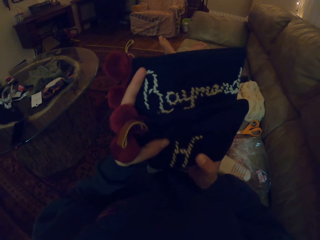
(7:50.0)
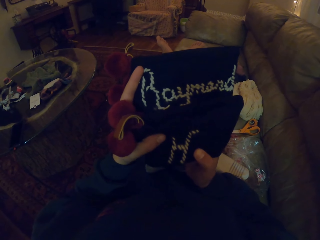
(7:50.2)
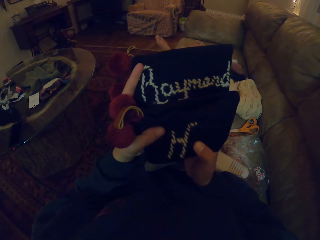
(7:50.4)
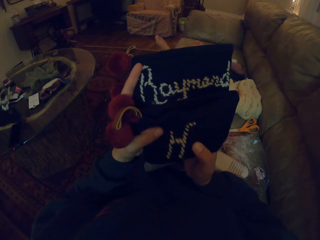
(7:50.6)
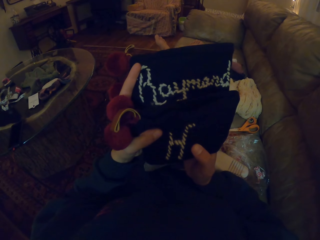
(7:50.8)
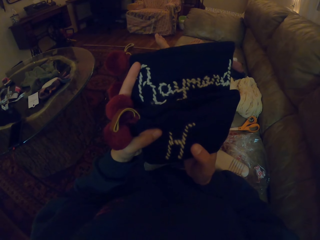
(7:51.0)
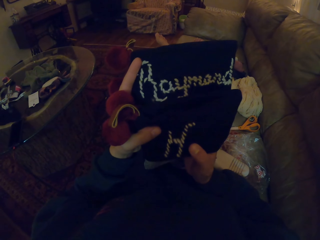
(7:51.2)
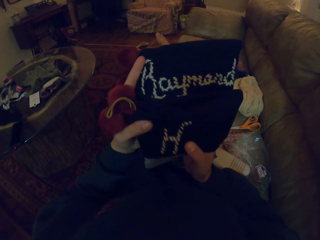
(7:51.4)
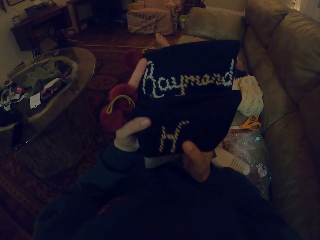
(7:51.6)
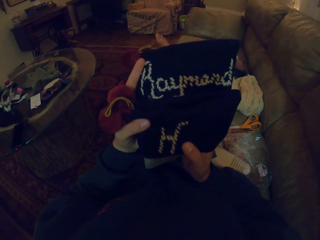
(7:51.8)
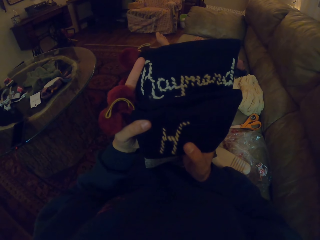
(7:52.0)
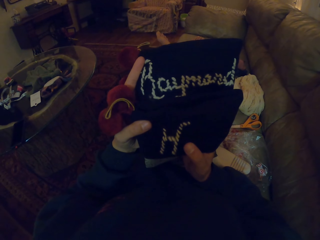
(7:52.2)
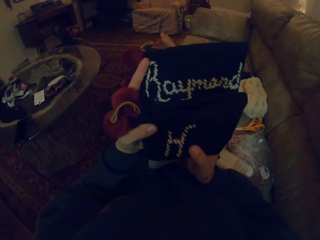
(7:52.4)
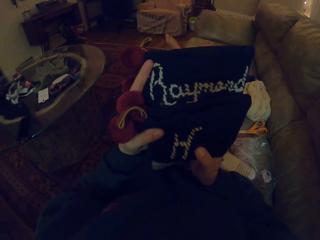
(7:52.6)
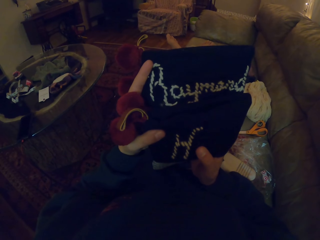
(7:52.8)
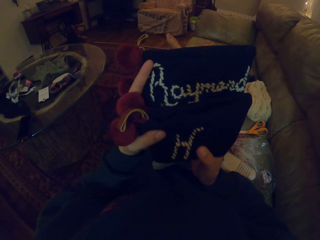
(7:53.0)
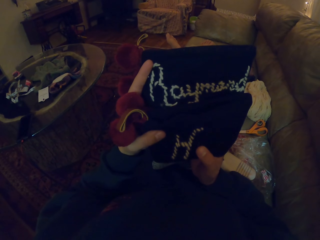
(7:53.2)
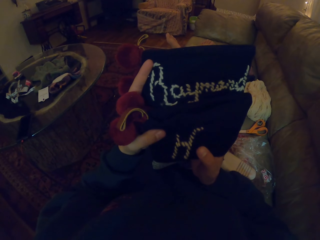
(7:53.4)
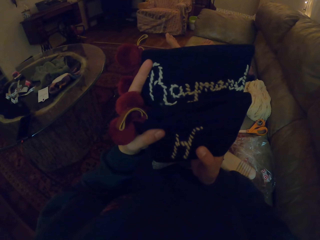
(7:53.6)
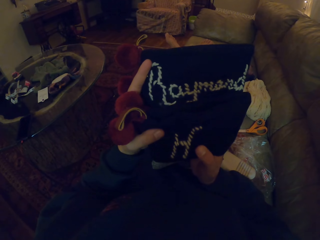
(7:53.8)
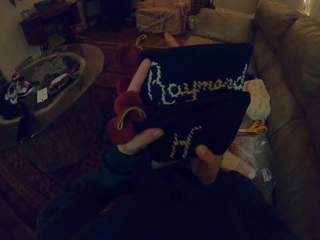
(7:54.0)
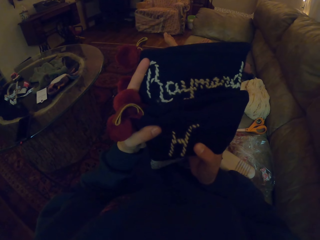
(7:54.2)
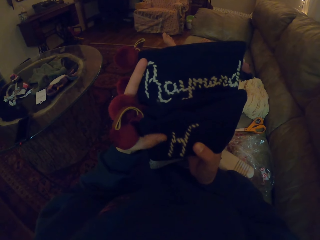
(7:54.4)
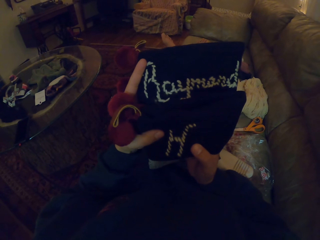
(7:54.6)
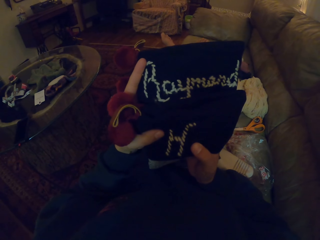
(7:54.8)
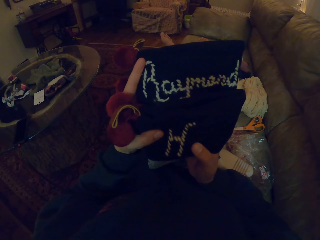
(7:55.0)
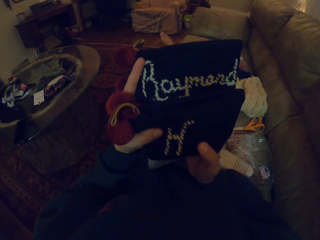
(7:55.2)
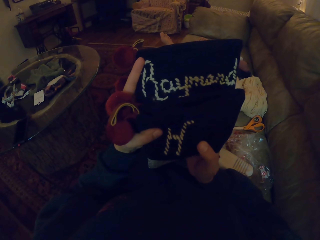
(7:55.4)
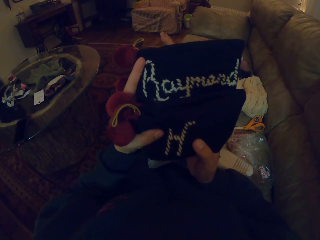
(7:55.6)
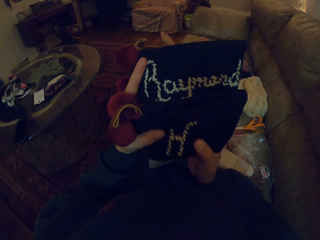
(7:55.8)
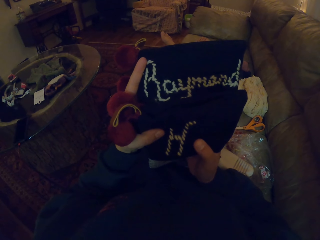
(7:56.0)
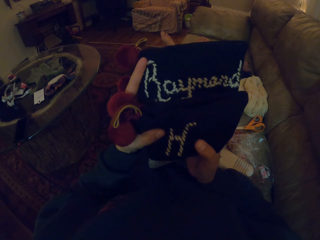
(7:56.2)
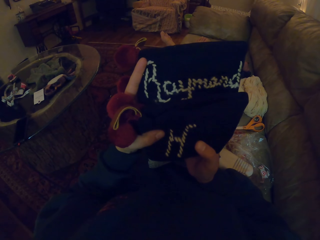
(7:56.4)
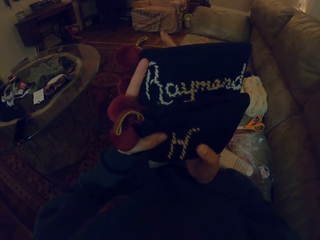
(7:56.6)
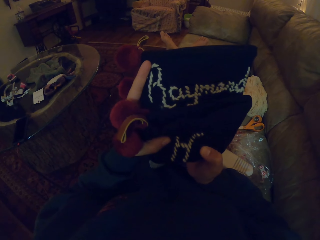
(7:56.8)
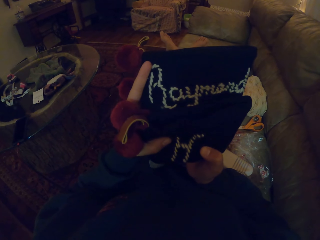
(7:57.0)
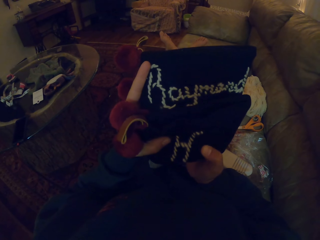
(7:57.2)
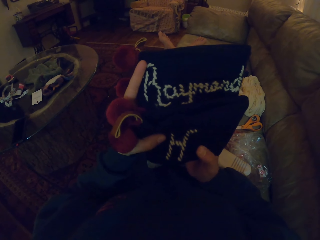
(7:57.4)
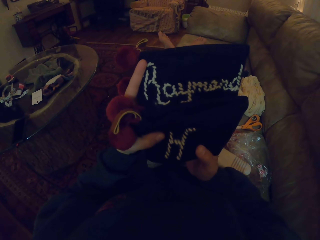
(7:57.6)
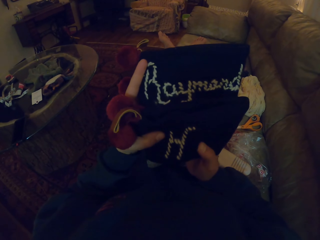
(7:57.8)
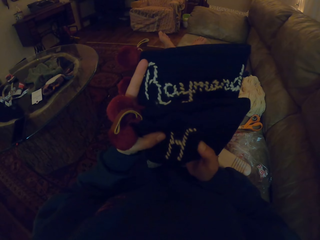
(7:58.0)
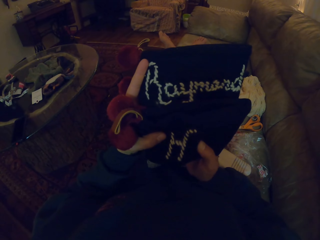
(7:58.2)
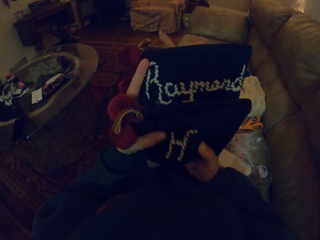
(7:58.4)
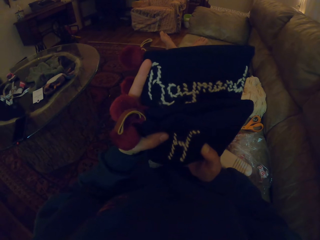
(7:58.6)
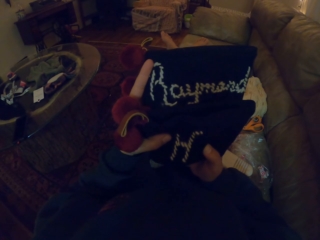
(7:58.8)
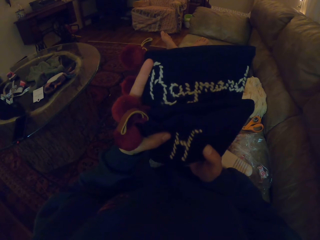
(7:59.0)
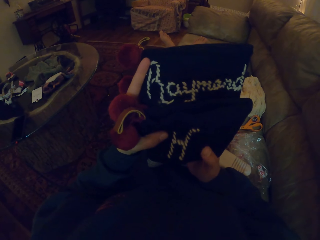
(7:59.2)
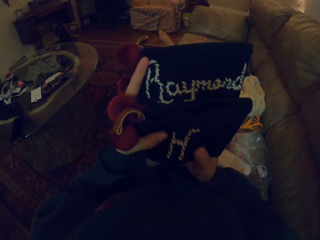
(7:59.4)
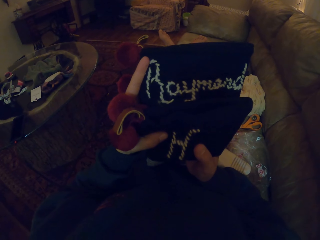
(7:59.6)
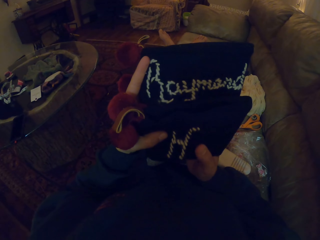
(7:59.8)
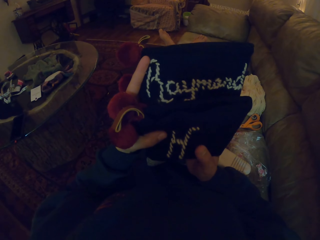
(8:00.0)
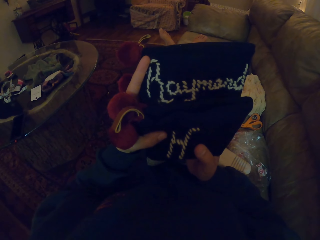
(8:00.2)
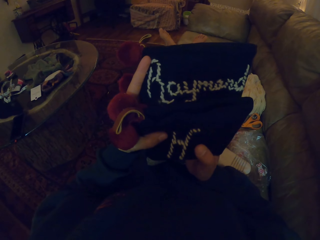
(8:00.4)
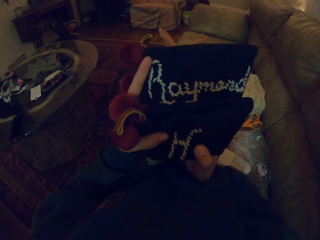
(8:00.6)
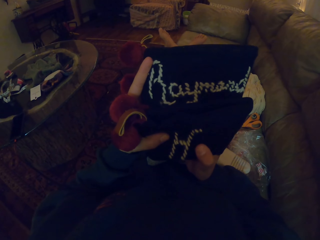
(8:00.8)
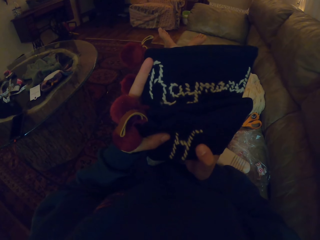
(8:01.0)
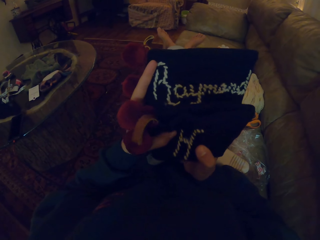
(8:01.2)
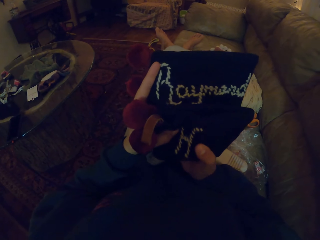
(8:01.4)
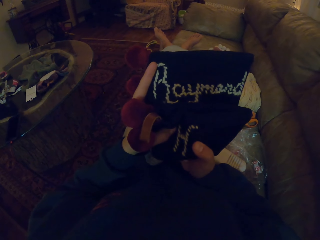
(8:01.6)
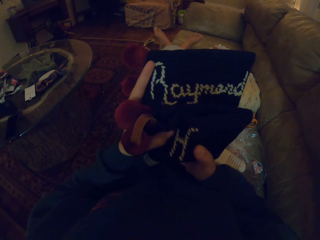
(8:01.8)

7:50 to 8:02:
The camera wearer touches the fabric on the cloth.

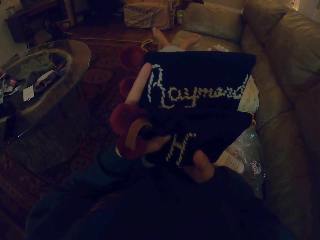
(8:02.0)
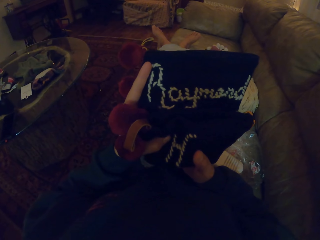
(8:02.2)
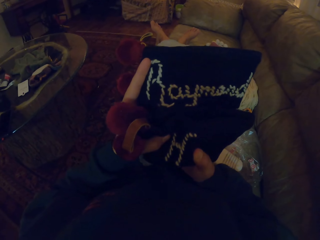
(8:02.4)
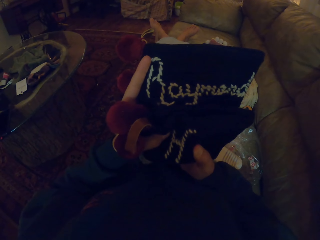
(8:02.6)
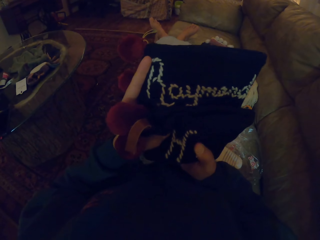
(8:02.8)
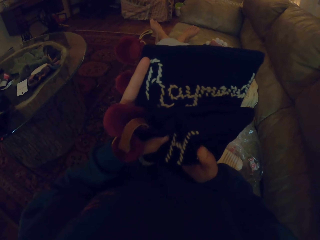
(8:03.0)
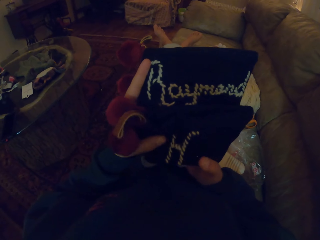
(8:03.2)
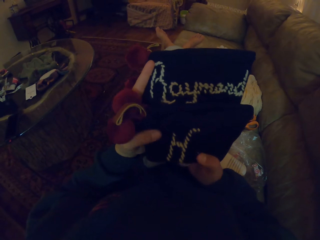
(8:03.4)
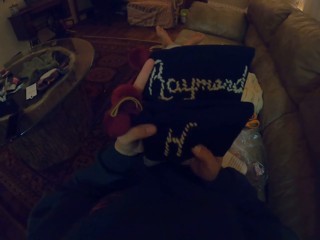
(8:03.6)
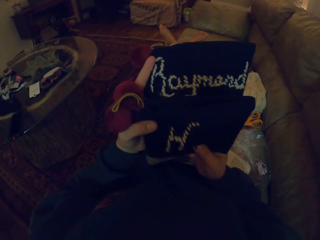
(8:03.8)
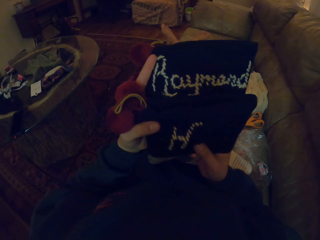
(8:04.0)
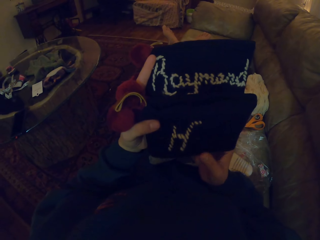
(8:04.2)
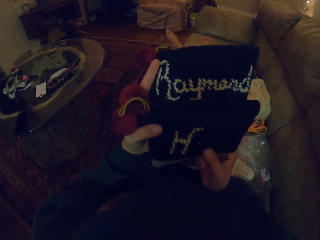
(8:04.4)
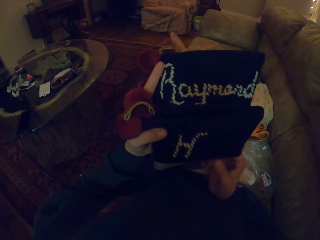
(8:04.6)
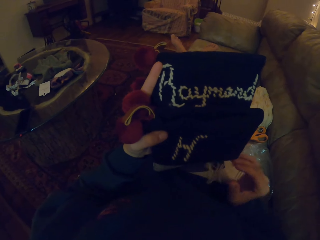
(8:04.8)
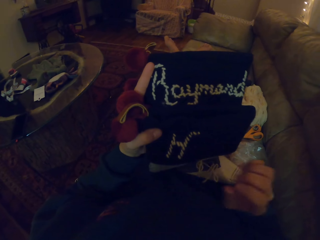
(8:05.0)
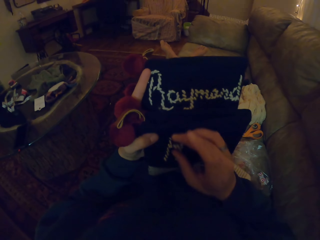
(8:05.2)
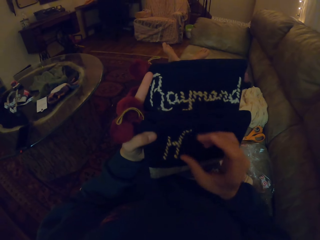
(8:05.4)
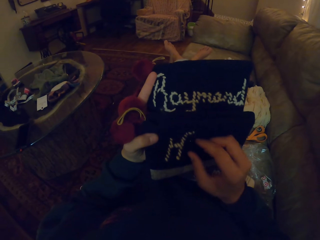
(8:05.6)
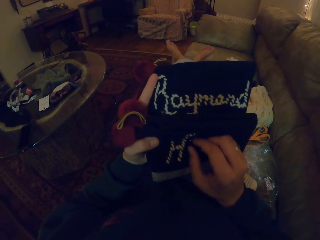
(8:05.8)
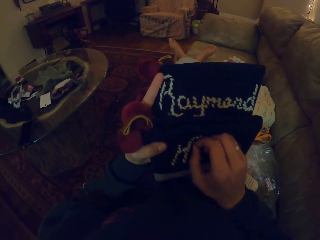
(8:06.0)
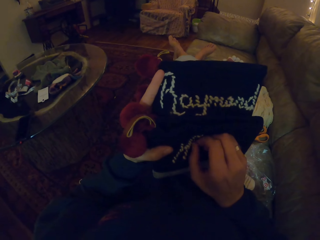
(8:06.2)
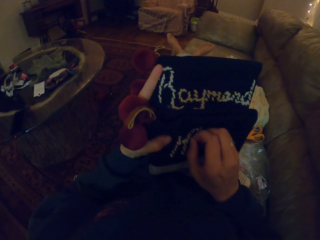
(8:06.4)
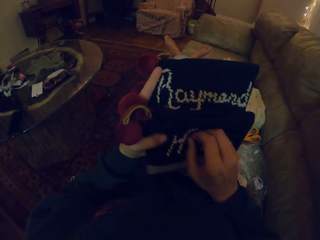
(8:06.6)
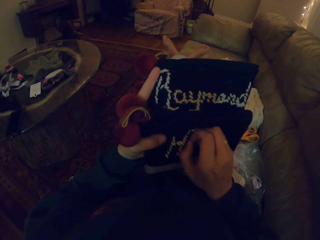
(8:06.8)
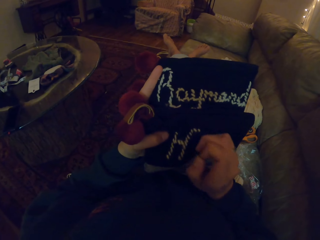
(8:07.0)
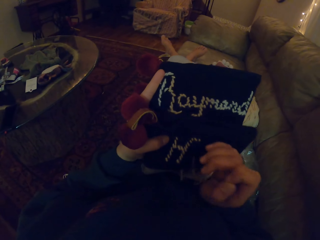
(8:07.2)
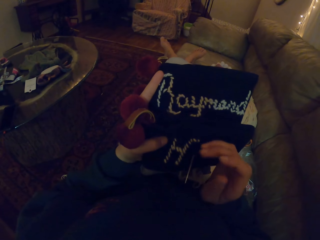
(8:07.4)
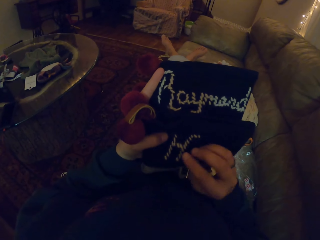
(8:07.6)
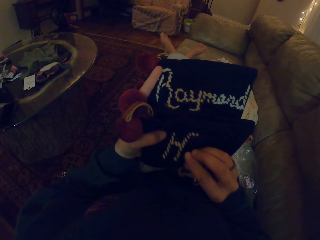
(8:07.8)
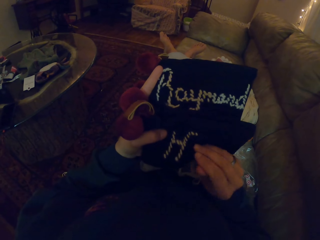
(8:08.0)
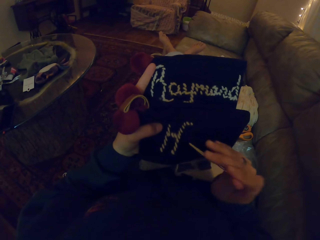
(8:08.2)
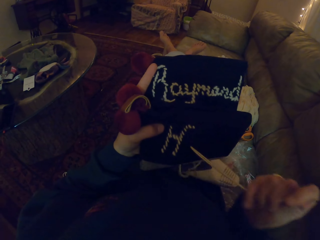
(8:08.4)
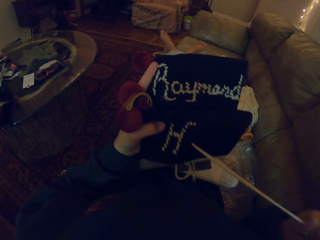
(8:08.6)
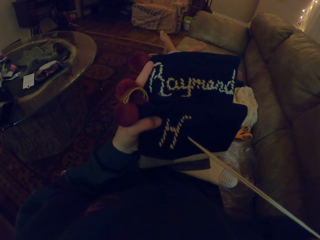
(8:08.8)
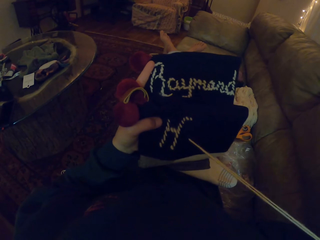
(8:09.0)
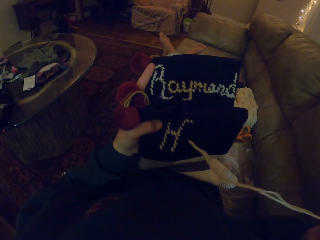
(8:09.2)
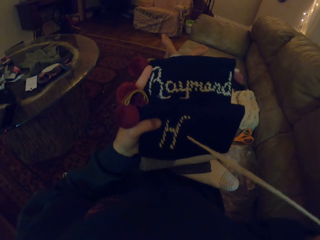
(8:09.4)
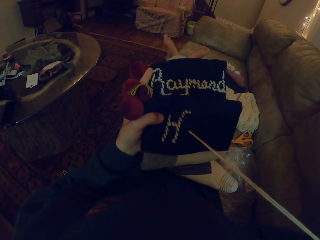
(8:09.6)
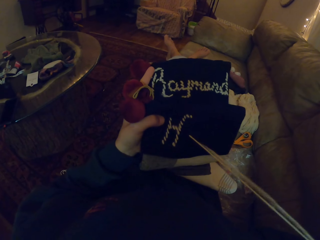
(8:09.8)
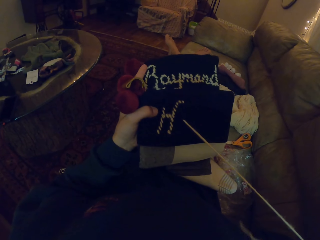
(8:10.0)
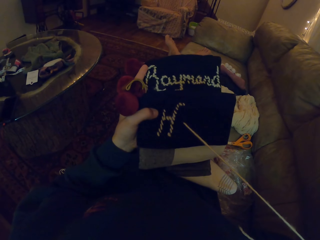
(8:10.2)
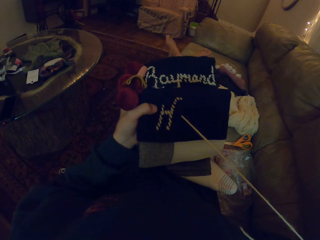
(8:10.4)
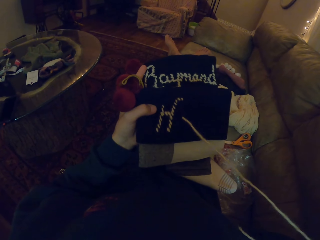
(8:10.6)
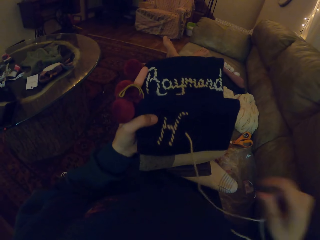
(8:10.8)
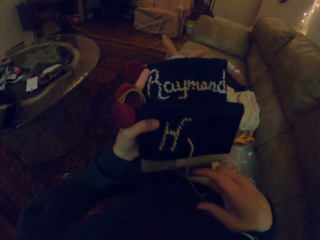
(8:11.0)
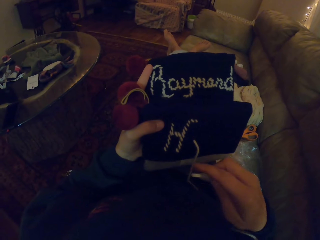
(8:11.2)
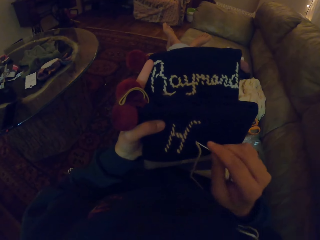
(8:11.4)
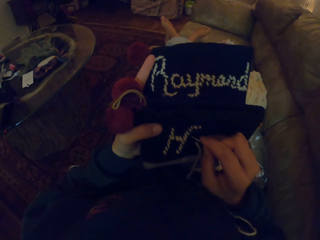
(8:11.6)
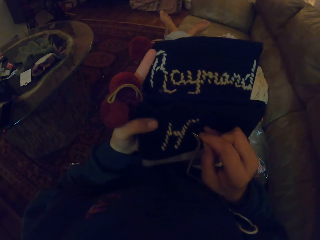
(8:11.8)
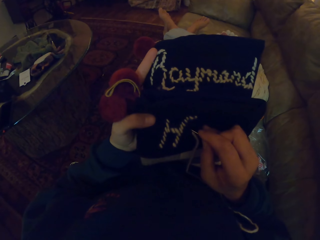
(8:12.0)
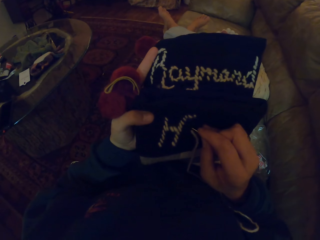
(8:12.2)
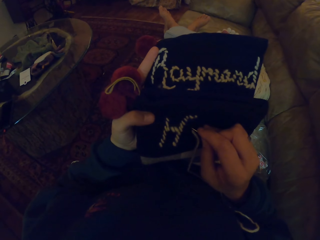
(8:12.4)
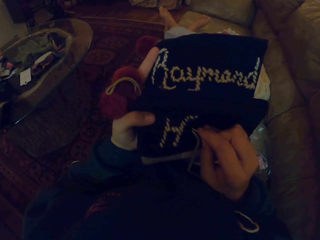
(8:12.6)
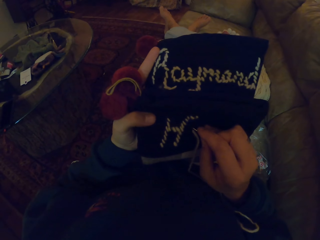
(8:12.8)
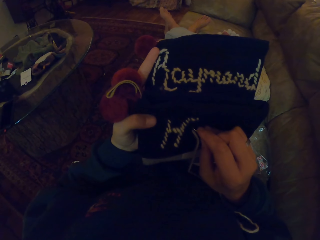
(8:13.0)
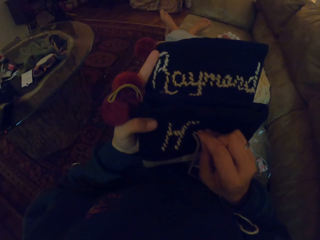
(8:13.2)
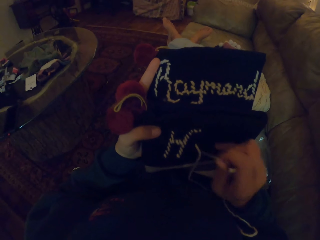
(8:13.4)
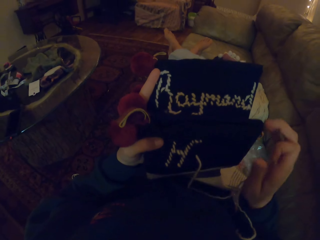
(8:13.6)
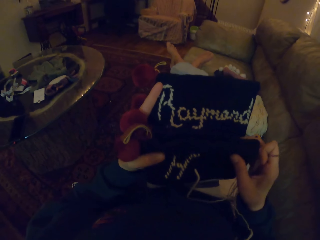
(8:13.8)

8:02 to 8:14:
The camera wearer pulls the needle through the cloth. They pull the thread through the cloth.
